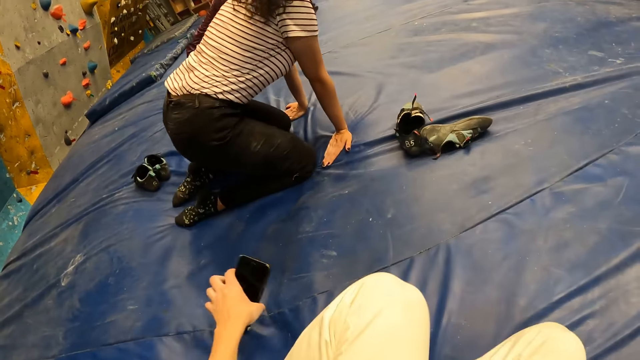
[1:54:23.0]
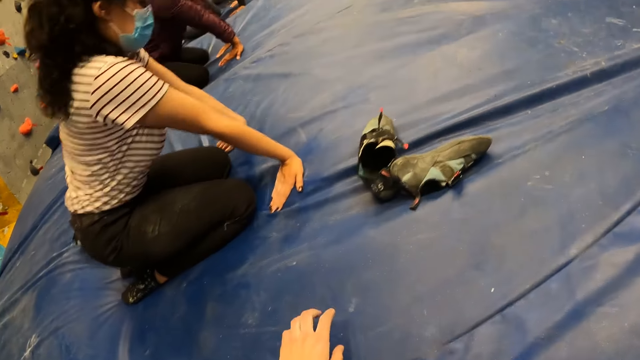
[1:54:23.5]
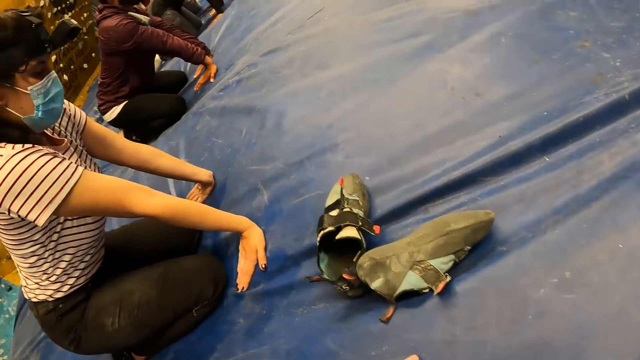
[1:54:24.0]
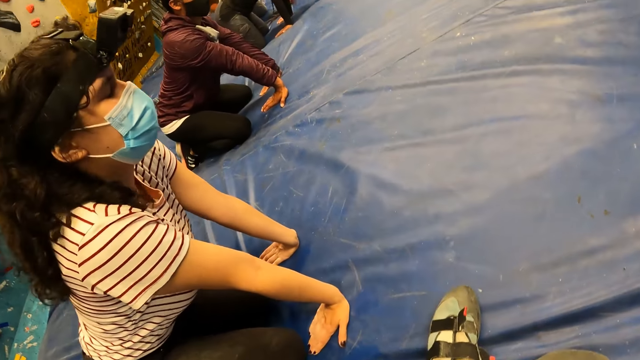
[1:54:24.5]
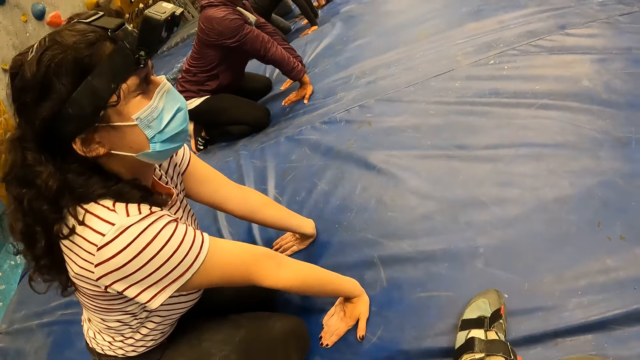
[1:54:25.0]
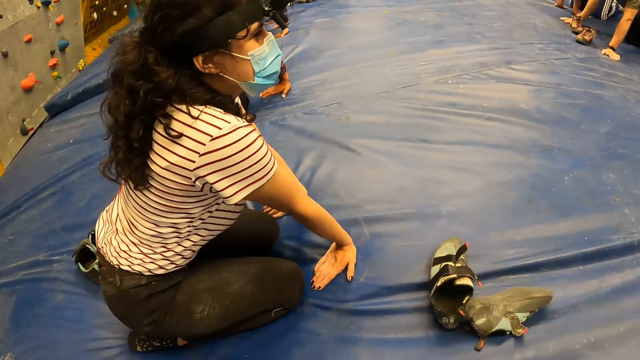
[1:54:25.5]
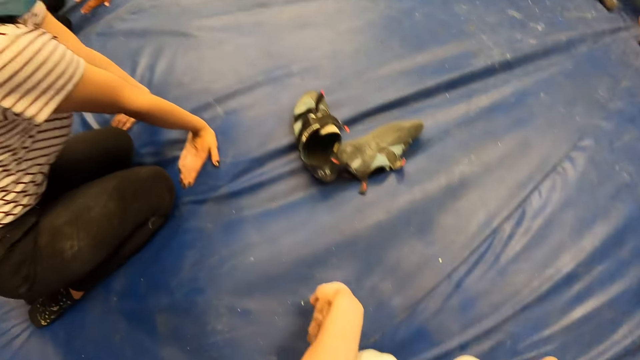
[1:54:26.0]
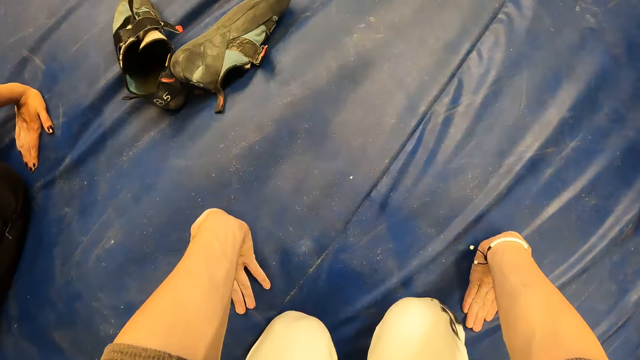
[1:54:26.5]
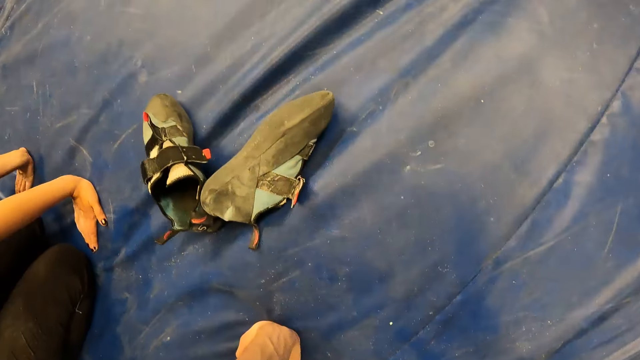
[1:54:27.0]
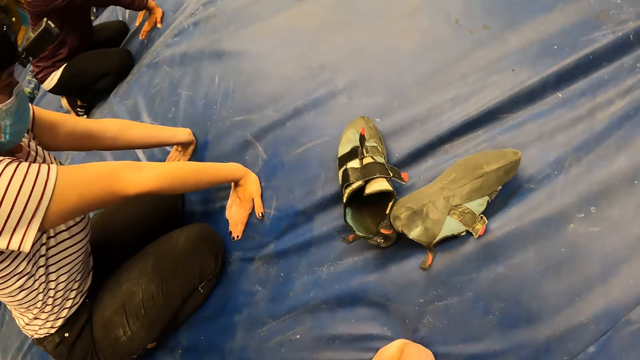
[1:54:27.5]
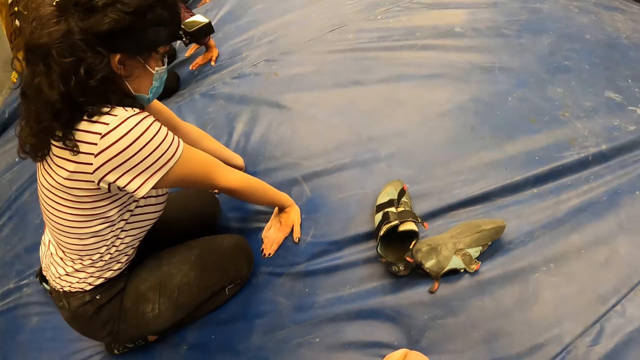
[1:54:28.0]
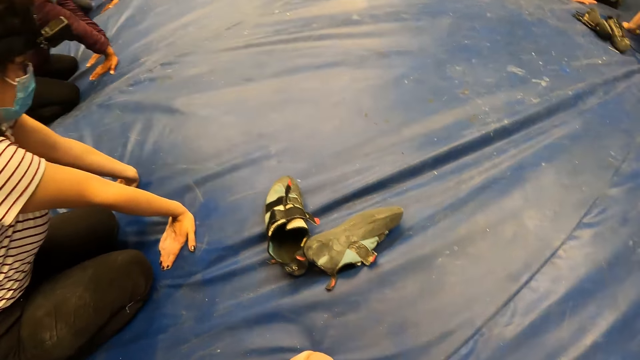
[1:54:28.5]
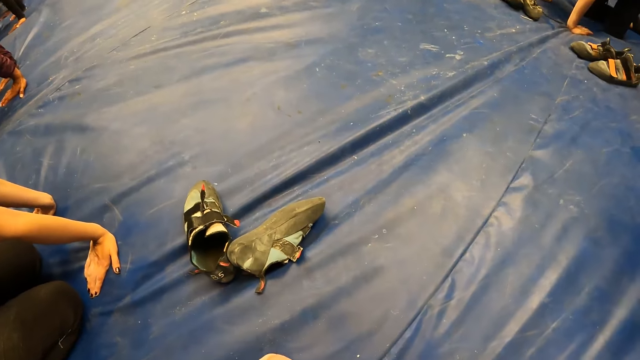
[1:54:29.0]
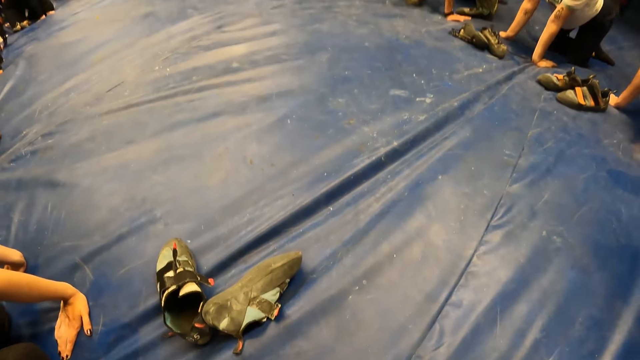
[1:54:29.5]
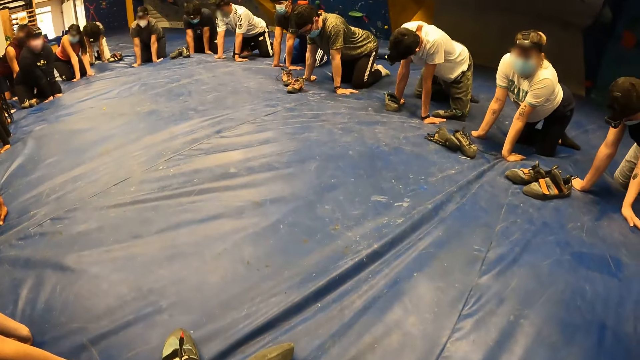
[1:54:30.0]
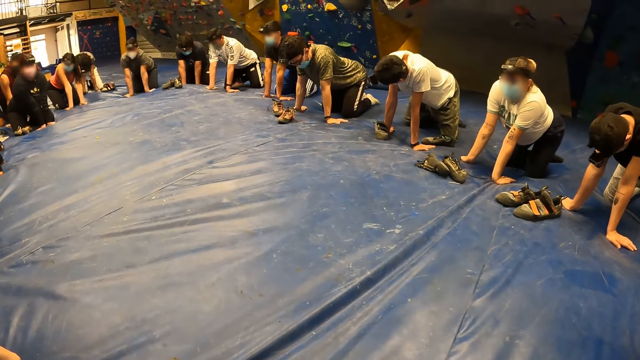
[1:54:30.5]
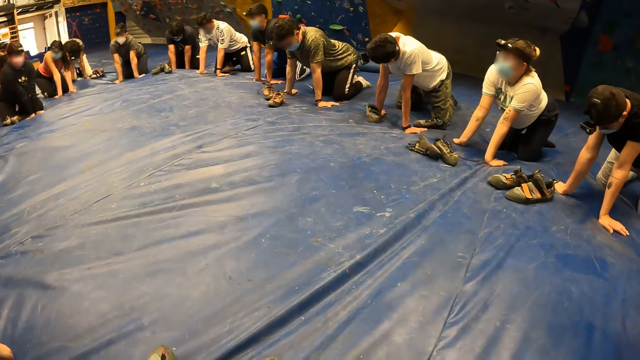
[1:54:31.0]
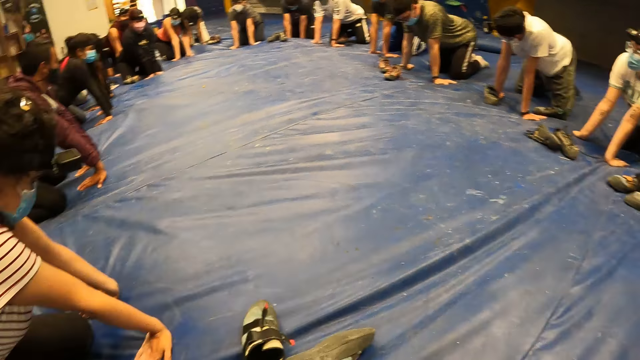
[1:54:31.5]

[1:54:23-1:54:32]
A woman kneels on the mat with both hands on the mat. The camera wearer drops the phone with his left hand on the mat. He kneels forward. He puts both of his hands on the mat.

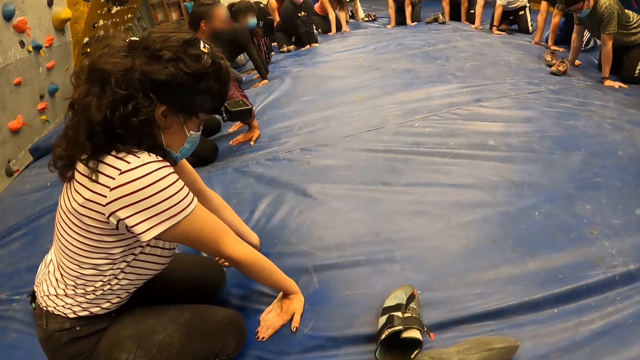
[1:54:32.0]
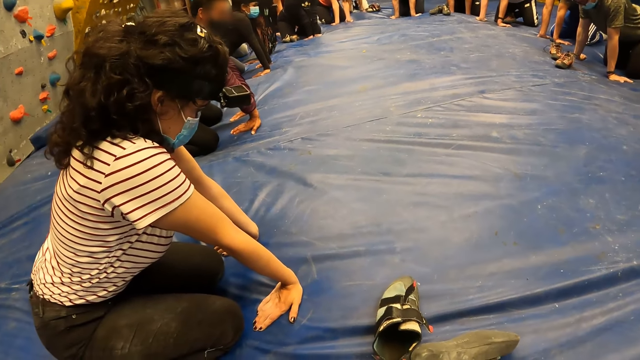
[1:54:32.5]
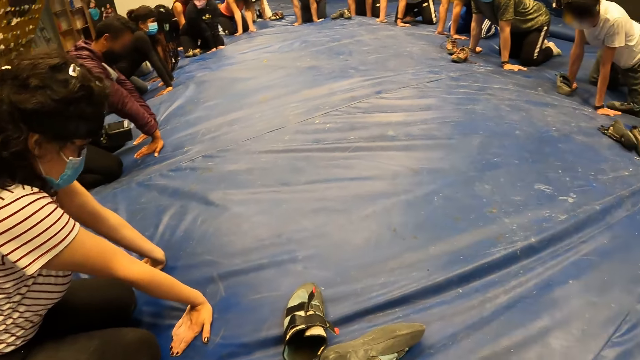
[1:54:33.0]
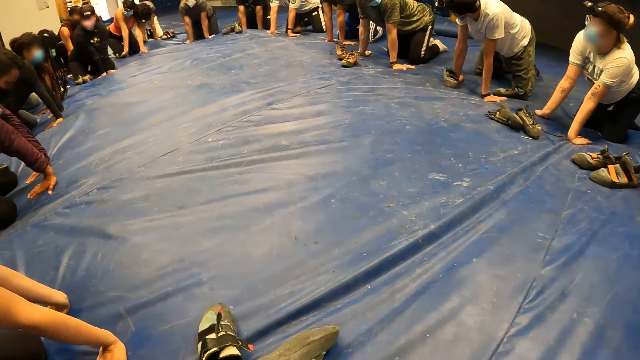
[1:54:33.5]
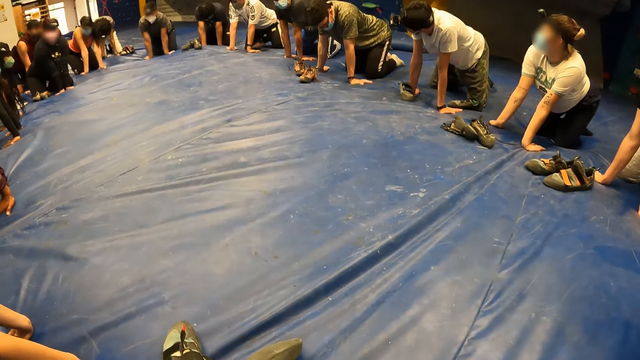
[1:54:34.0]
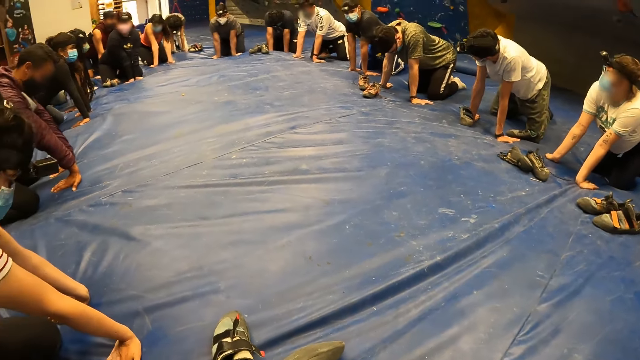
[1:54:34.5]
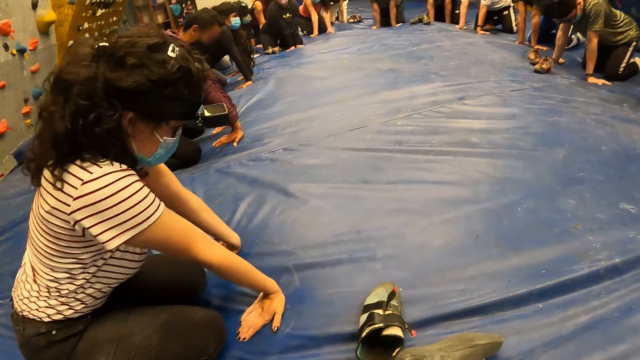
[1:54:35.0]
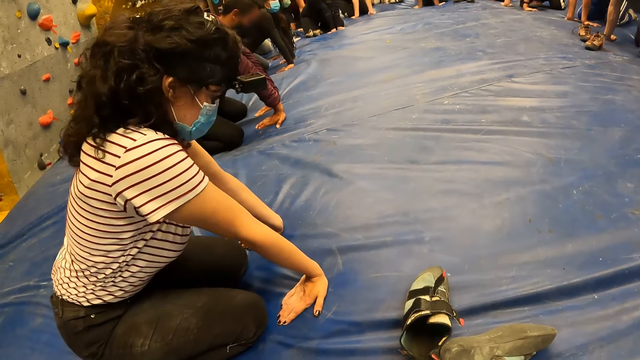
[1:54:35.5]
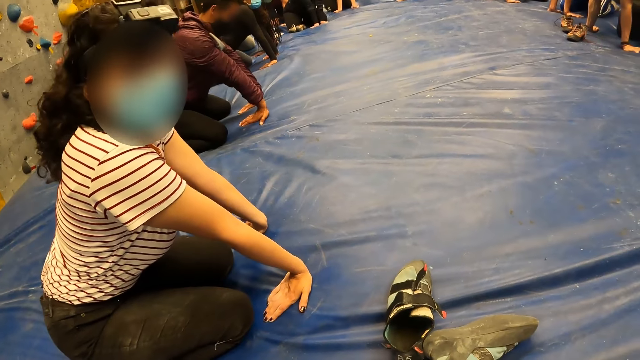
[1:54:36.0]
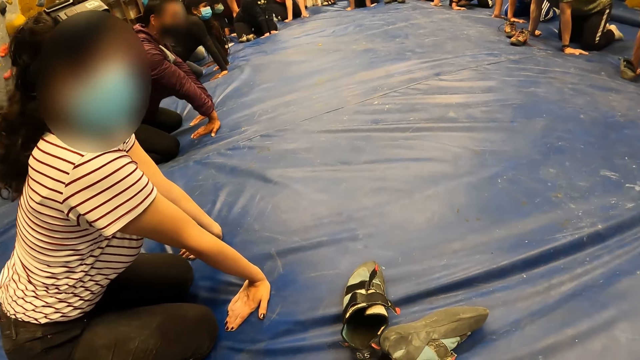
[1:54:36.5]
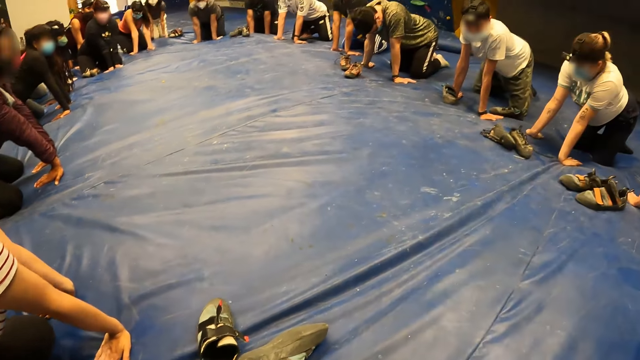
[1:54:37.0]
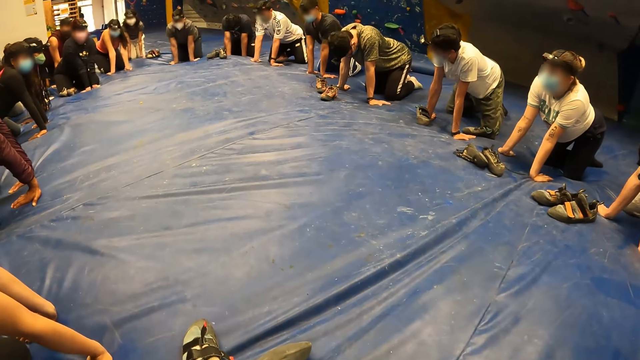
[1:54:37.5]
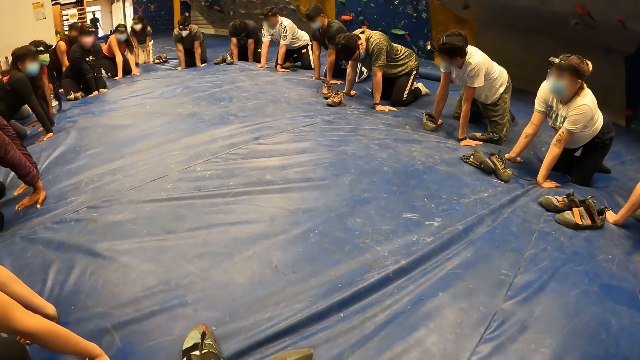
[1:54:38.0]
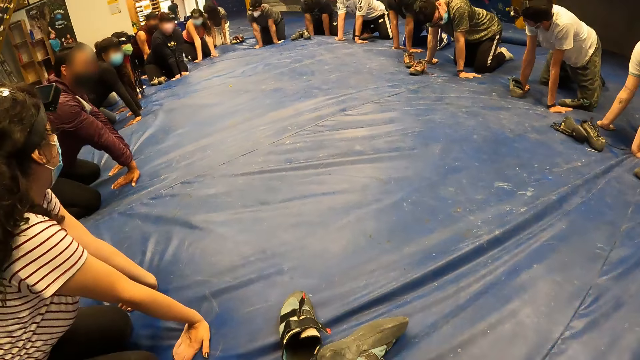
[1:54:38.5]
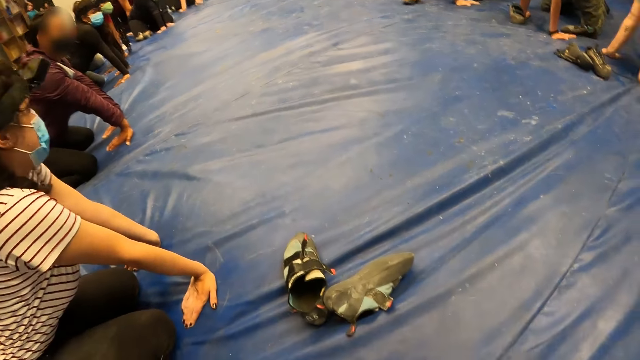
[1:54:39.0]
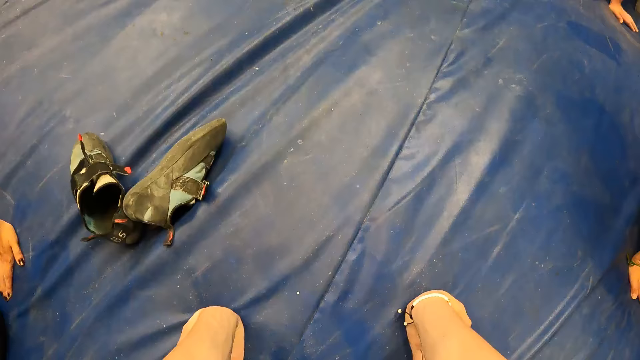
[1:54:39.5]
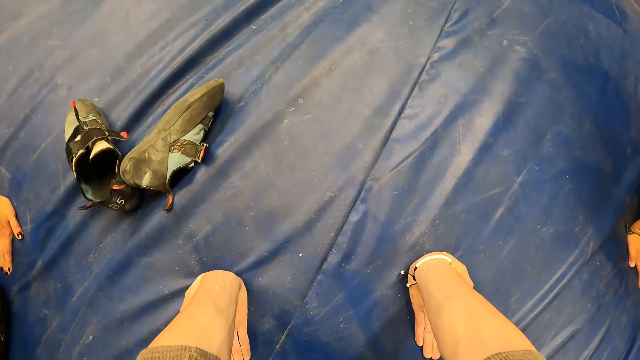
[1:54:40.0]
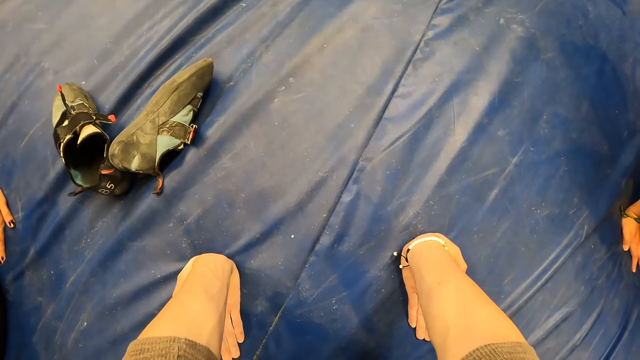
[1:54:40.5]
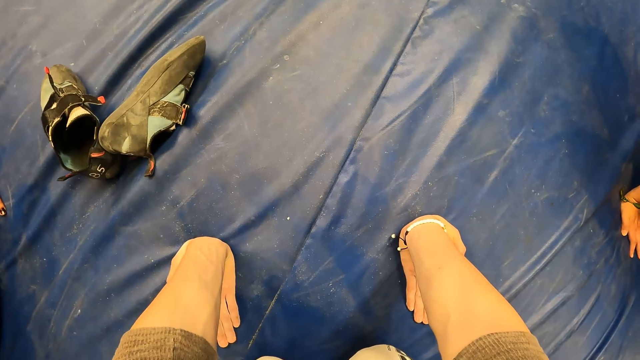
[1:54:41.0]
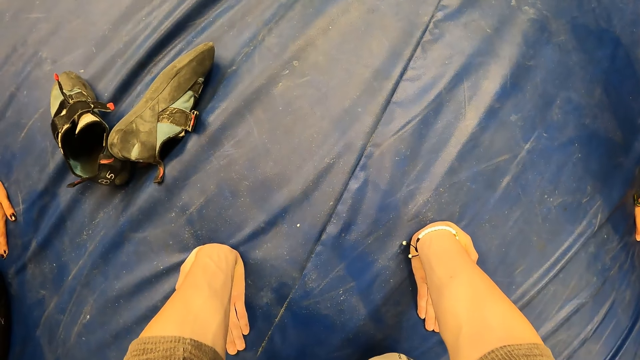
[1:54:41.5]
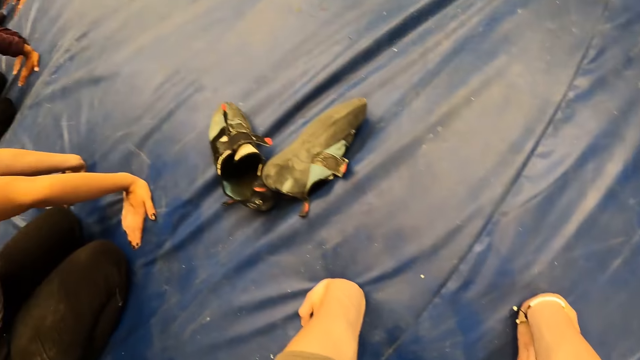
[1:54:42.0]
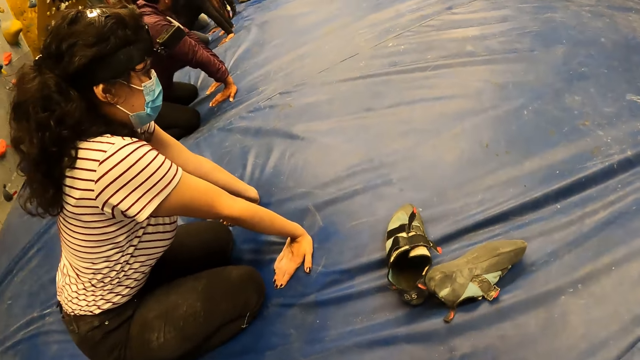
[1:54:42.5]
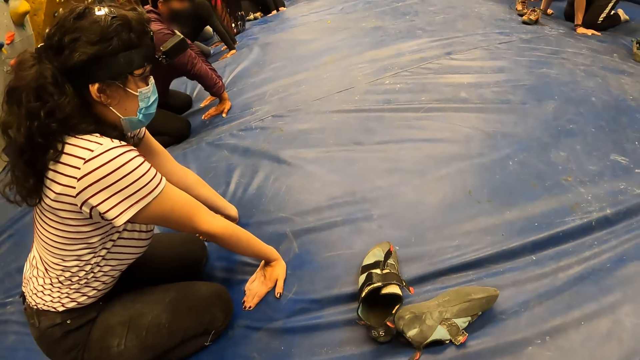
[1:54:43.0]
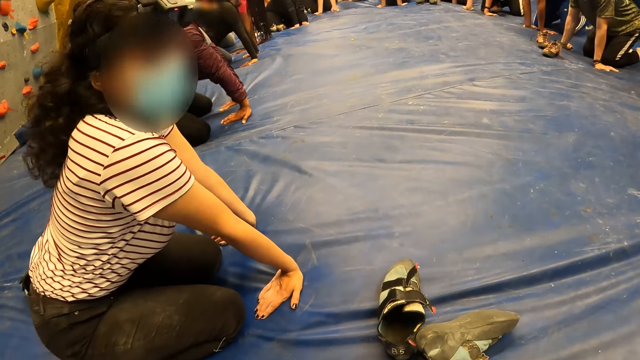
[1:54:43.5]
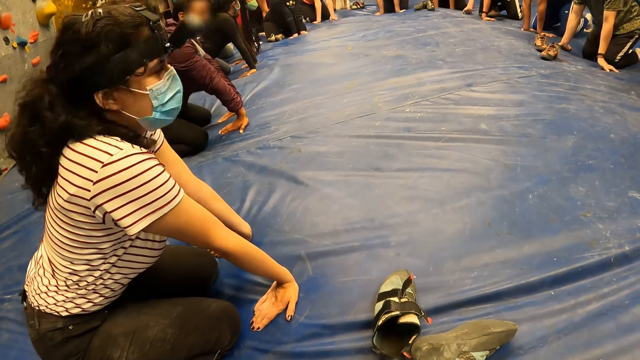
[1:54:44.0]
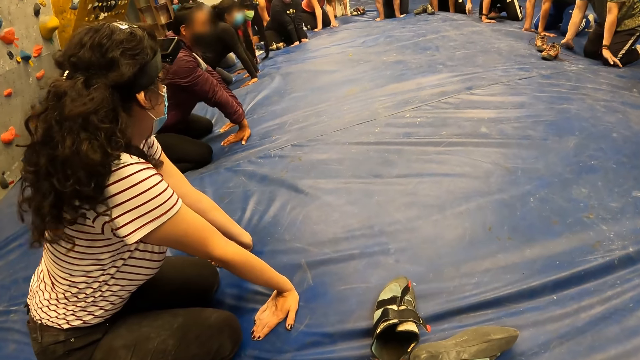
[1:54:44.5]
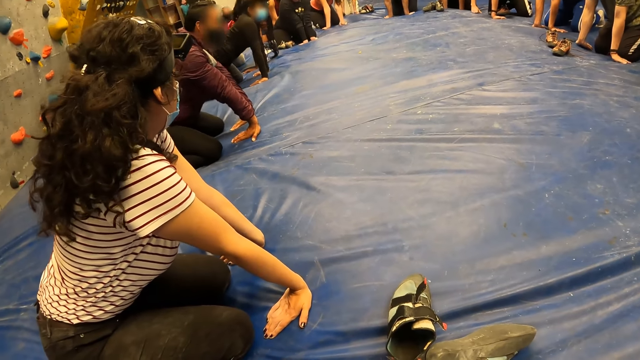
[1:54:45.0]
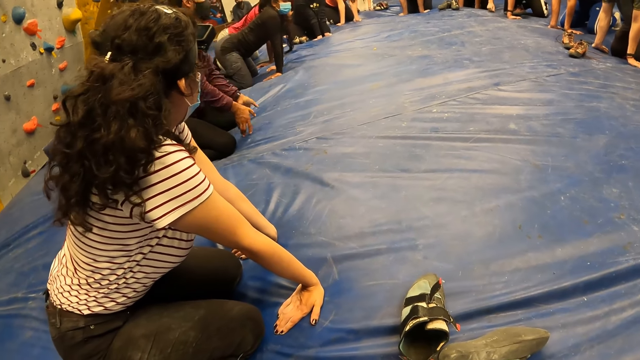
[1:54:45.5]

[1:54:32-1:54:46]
The camera wearer looks around. They talk to a woman. They look around. They stretch their body.
